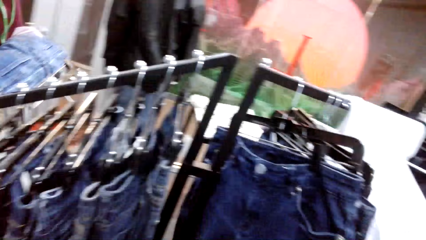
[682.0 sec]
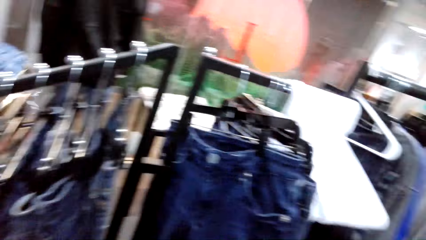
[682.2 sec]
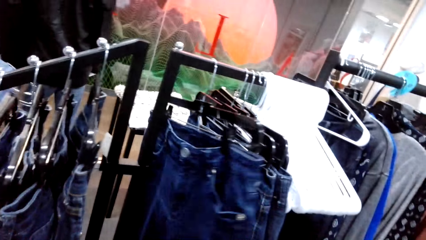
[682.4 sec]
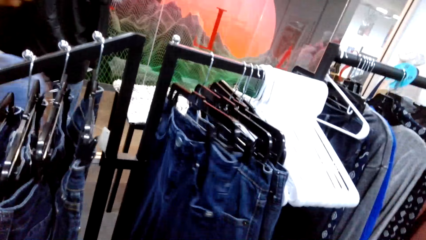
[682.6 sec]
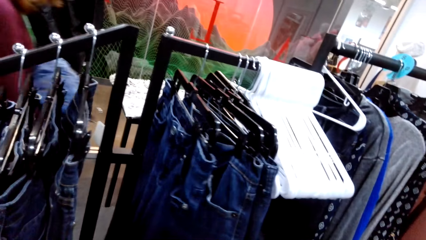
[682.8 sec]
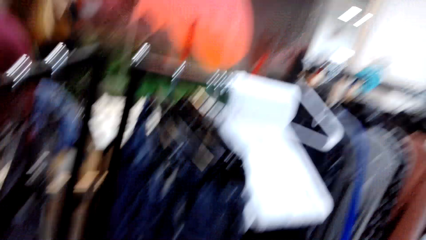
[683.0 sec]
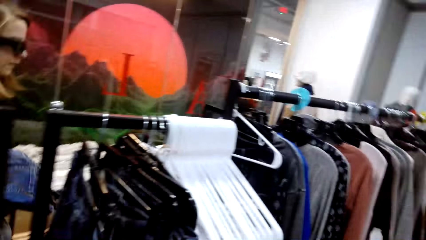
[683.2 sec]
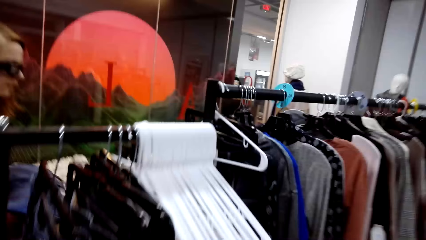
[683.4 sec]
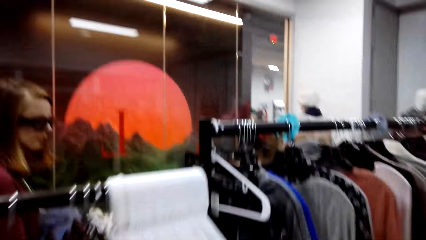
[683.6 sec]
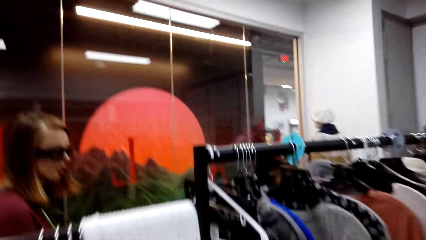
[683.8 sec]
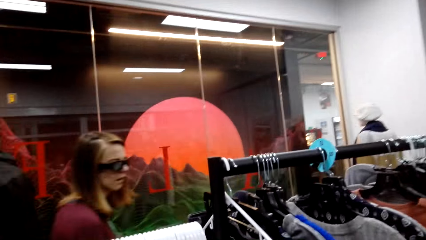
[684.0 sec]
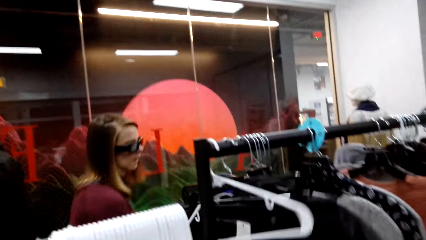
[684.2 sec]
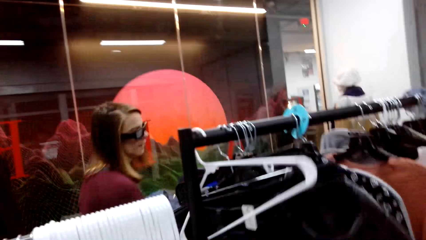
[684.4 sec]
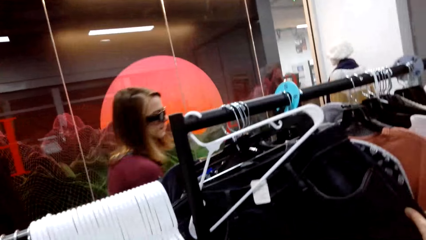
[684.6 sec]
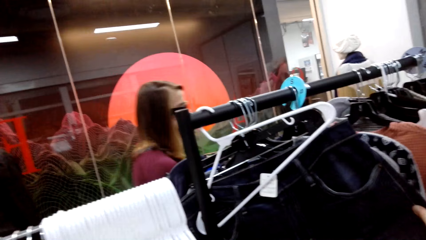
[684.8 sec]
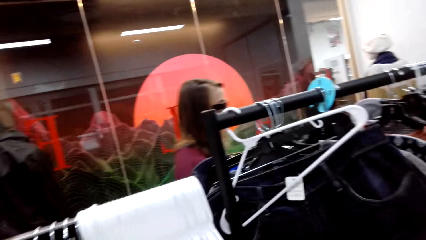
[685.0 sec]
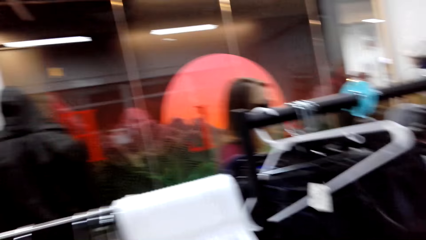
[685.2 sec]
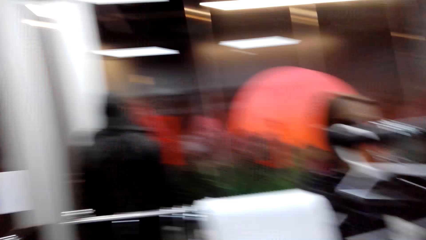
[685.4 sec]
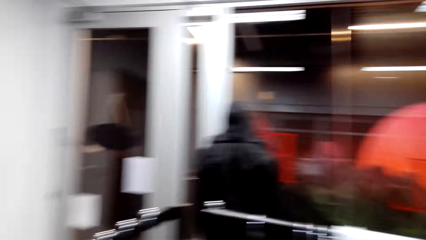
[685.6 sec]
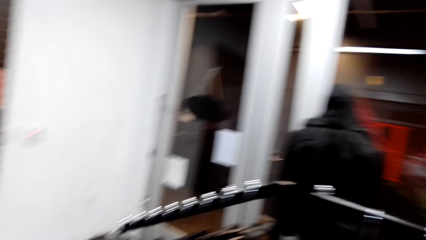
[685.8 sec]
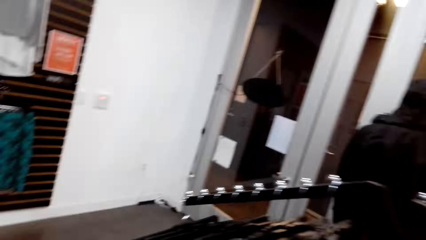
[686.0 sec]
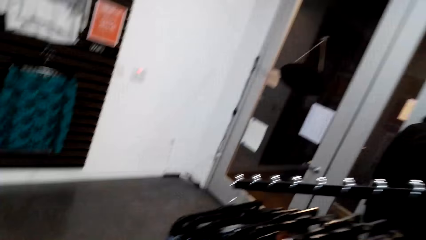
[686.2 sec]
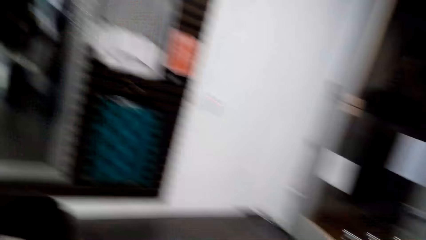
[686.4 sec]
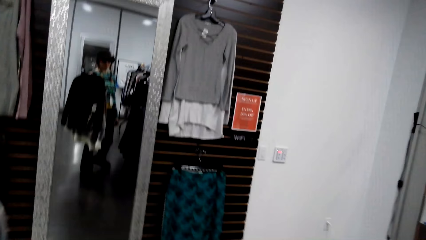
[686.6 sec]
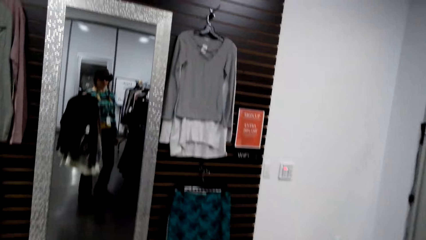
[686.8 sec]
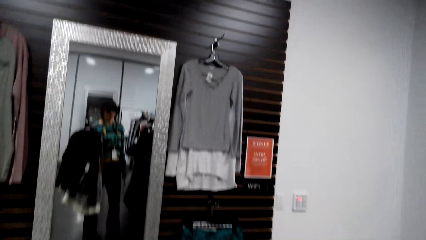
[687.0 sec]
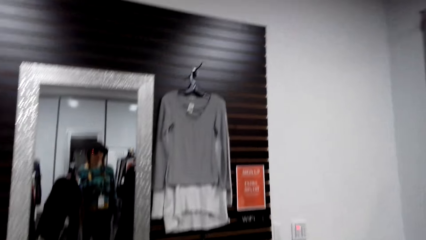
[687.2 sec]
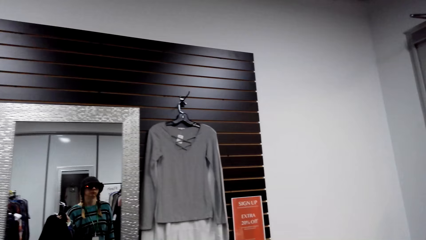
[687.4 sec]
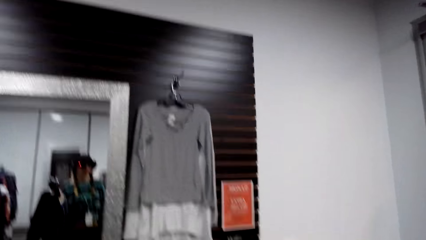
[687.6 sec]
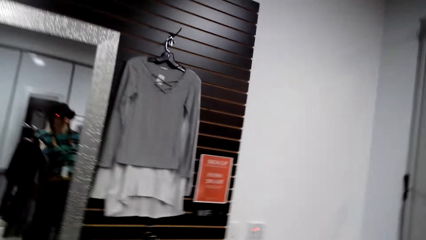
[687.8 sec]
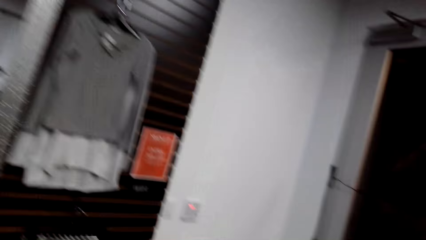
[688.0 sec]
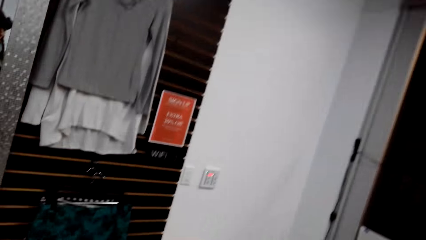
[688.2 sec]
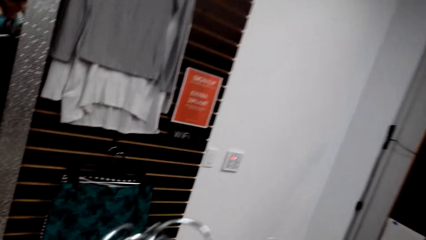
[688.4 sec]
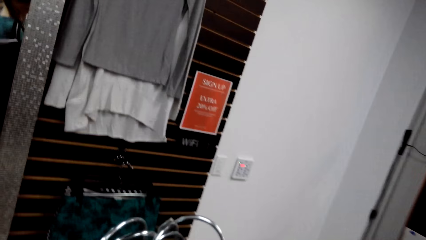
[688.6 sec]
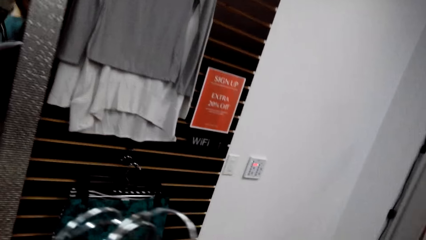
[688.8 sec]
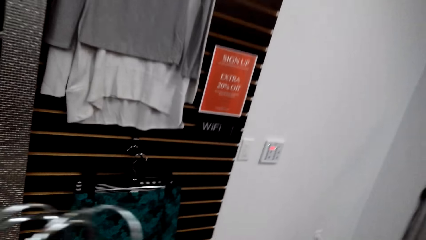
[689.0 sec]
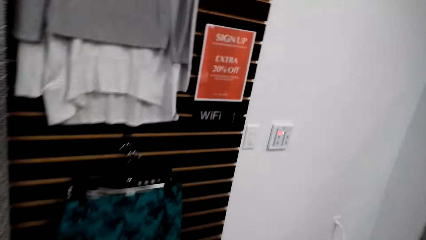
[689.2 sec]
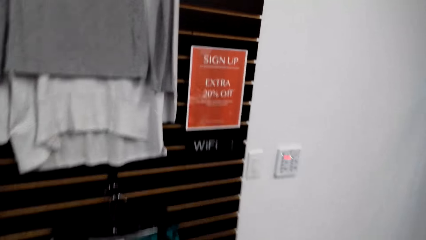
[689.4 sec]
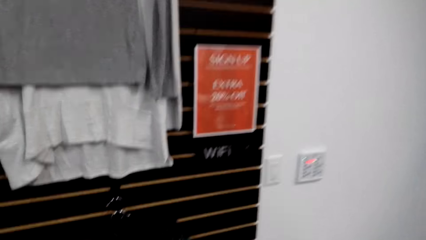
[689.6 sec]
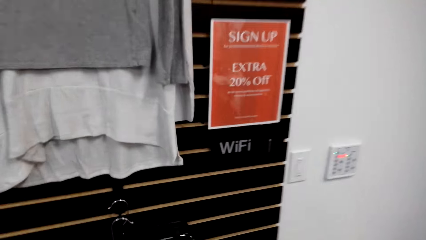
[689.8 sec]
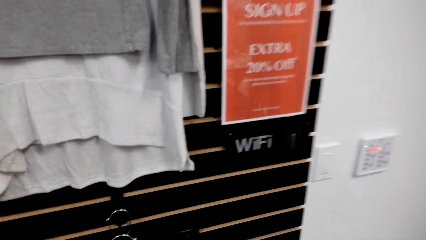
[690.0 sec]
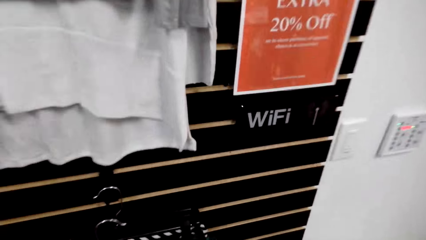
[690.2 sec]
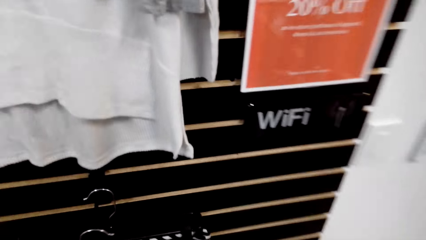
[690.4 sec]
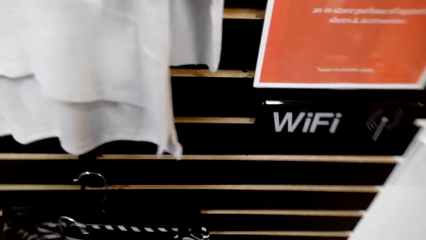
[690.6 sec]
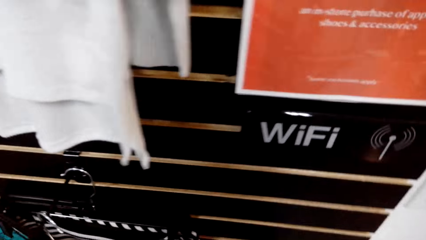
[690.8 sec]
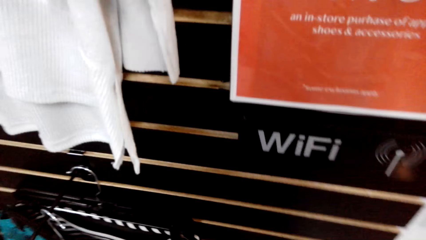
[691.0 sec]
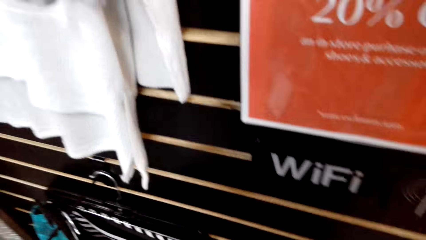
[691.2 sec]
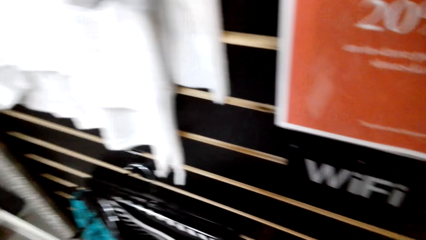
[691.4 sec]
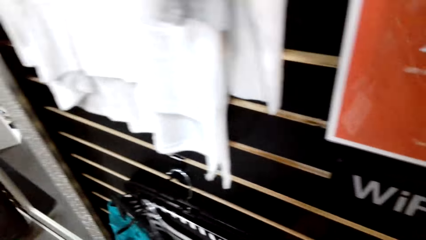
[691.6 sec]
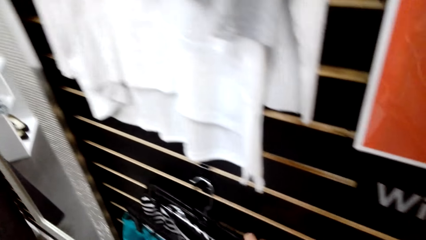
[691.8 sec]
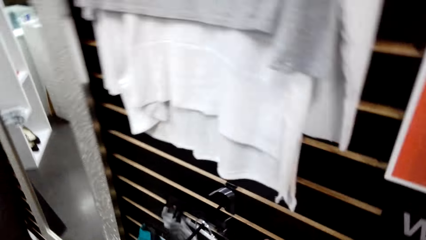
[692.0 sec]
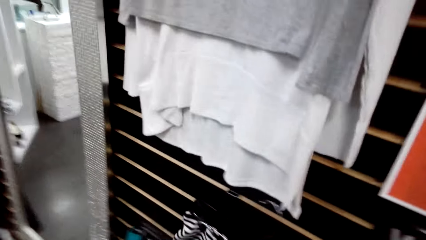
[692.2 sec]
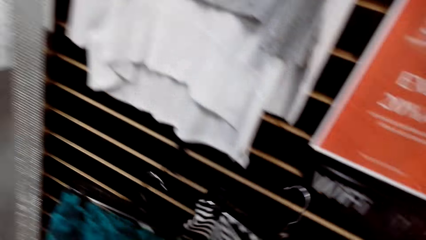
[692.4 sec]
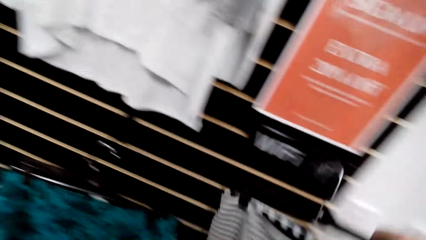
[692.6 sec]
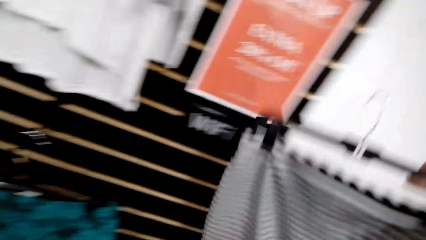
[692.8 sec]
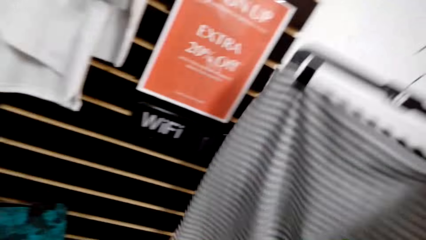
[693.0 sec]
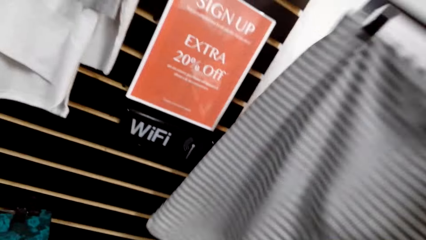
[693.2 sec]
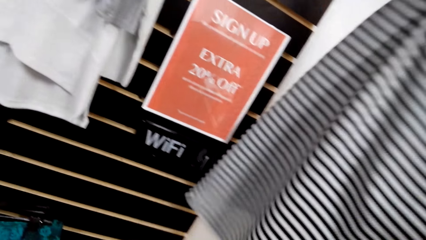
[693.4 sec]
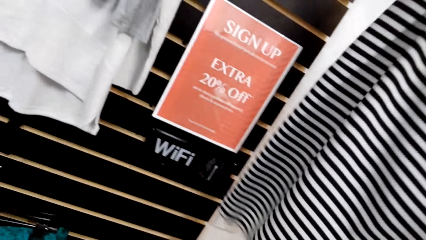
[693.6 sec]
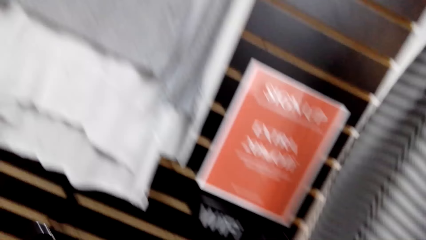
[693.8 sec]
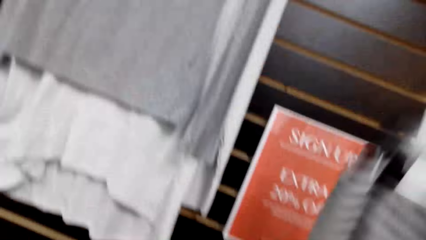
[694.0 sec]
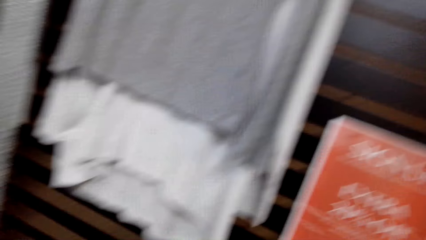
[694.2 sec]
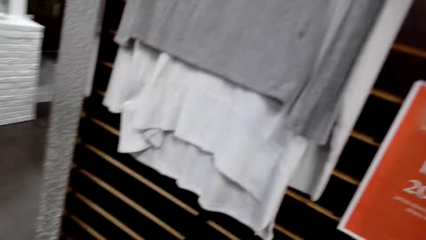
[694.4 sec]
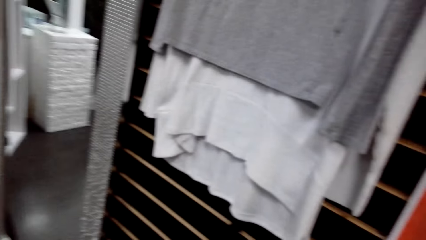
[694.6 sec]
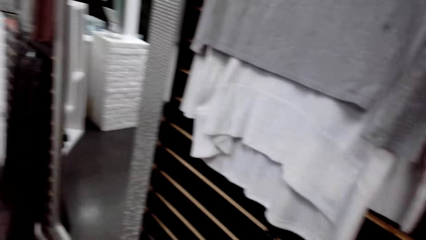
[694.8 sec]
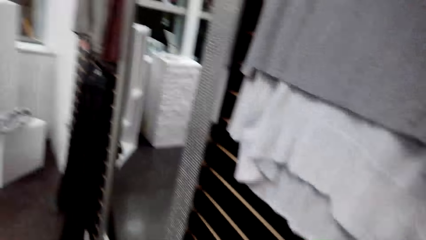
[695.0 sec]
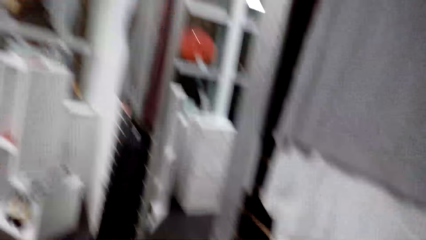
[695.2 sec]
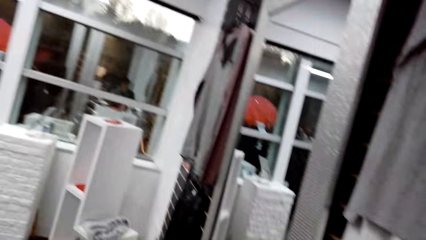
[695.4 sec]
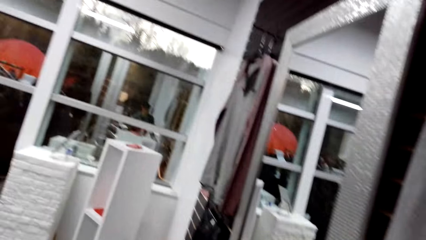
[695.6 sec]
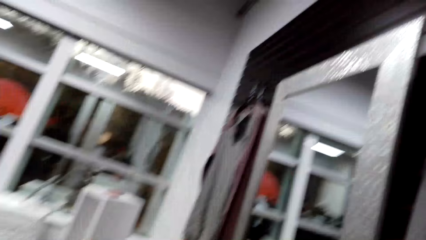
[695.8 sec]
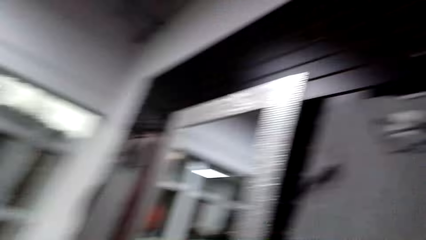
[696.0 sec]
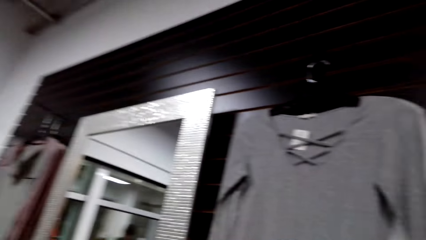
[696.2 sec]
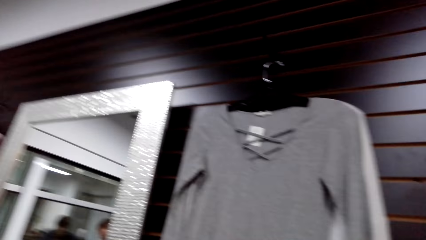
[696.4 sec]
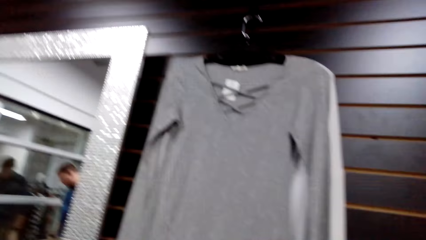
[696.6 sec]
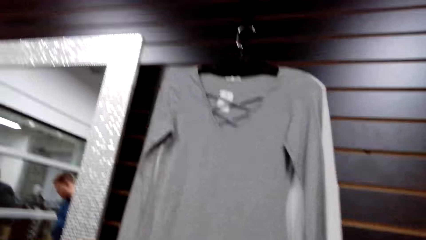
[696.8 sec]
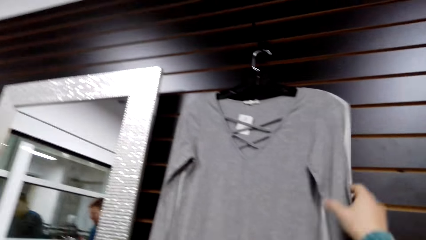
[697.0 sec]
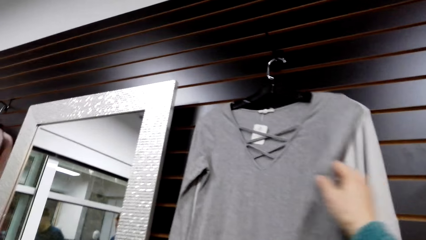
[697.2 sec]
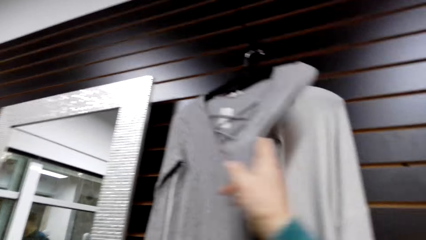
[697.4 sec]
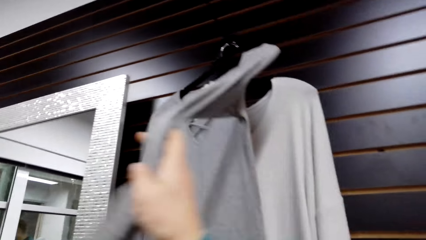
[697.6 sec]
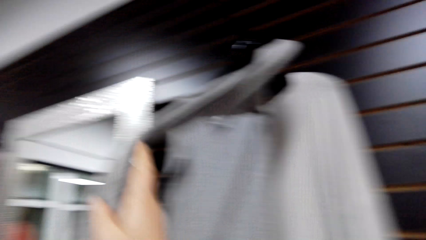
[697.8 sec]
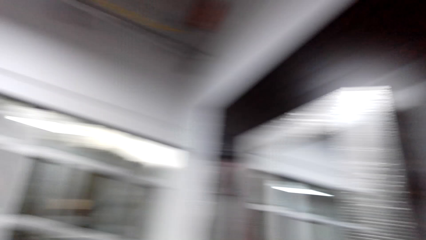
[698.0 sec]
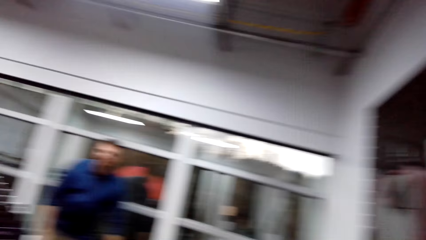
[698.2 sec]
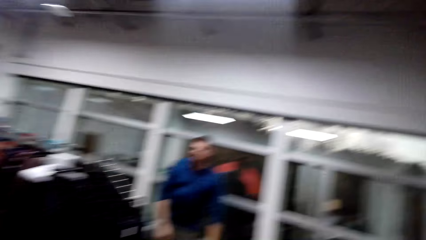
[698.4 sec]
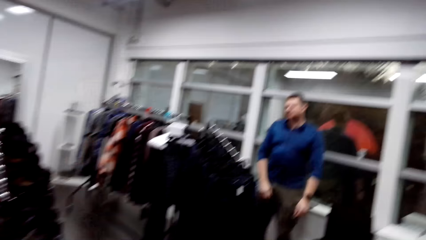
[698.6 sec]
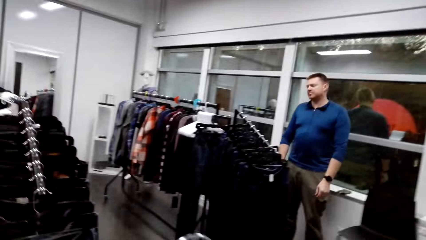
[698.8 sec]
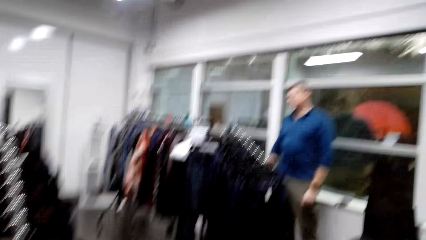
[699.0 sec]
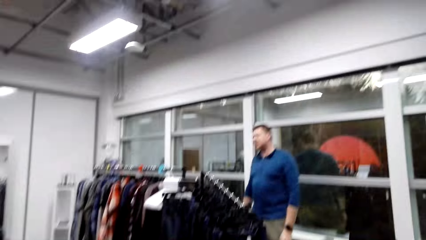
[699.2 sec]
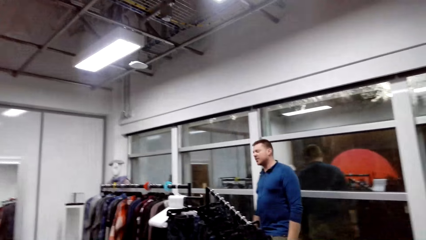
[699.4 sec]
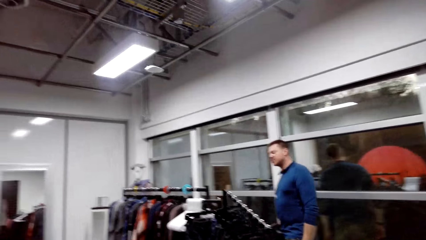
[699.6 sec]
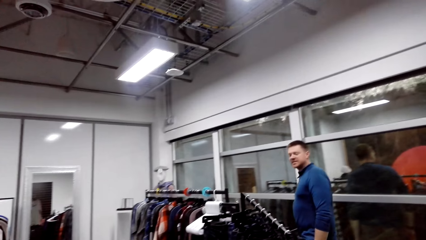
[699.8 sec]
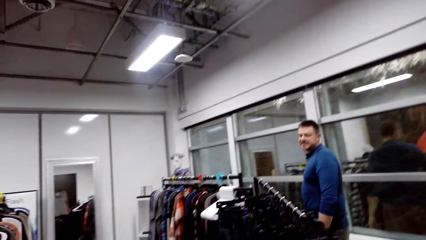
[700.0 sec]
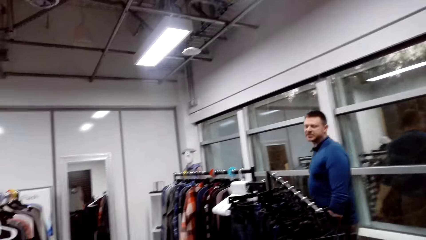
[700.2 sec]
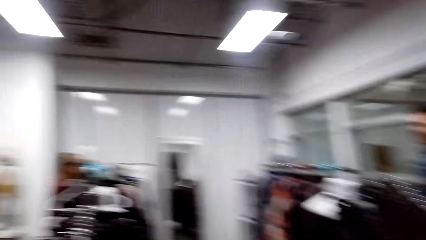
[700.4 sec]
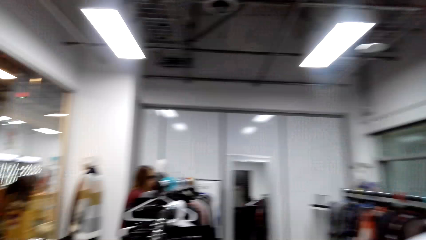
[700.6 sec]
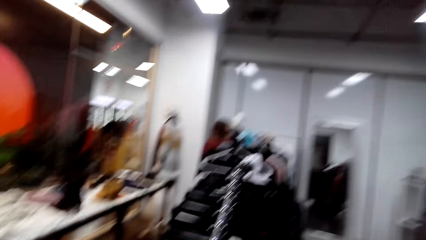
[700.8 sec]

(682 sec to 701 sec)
The camera wearer walks around the store. They pick up the skirt from the clothes rack. They check the skirt. They walk around the store. They check the sweatshirt. A man talks to the camera wearer. The camera wearer walks around the store.
